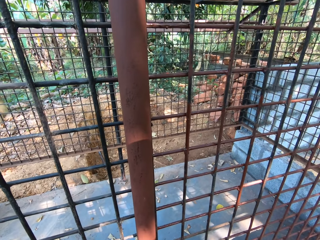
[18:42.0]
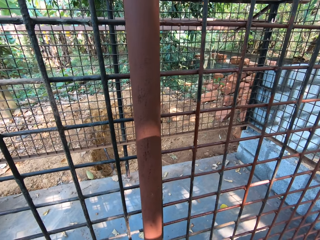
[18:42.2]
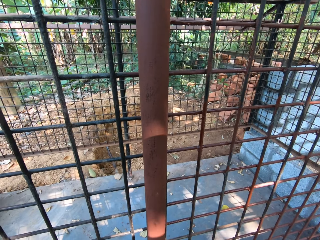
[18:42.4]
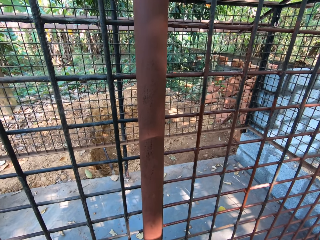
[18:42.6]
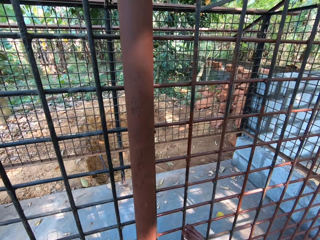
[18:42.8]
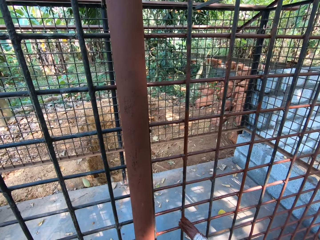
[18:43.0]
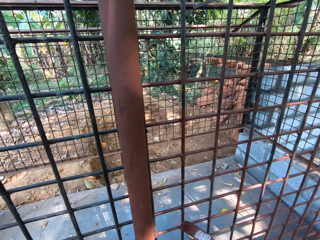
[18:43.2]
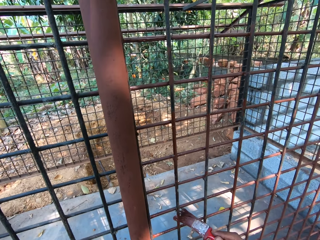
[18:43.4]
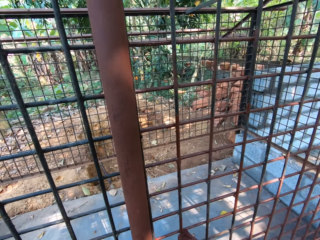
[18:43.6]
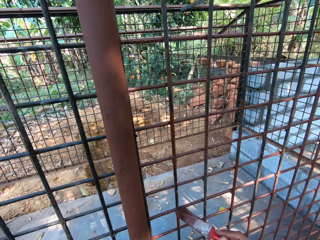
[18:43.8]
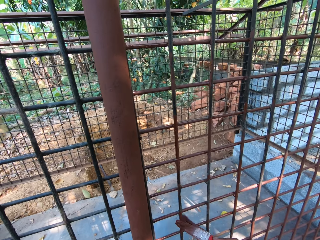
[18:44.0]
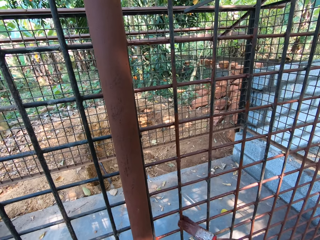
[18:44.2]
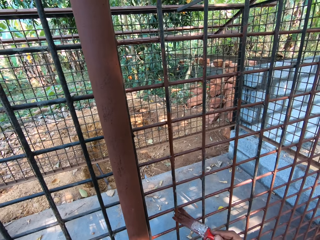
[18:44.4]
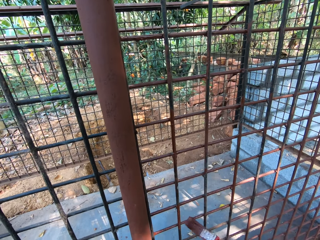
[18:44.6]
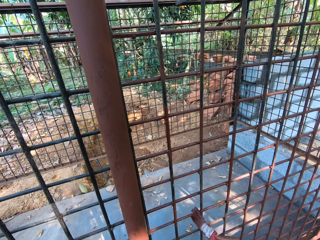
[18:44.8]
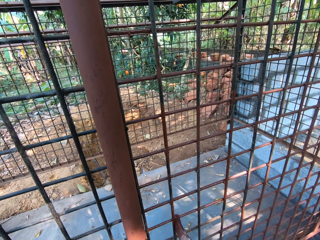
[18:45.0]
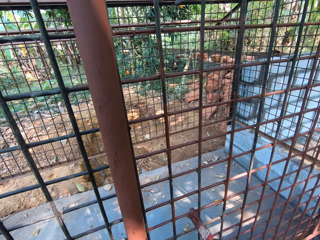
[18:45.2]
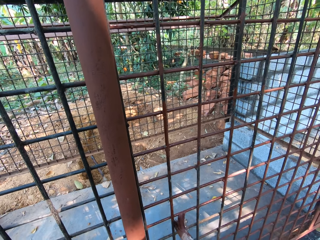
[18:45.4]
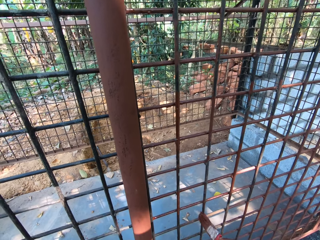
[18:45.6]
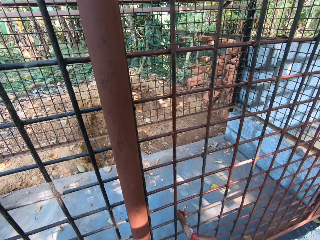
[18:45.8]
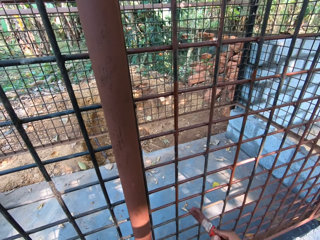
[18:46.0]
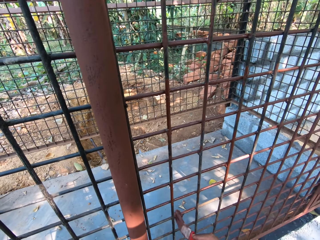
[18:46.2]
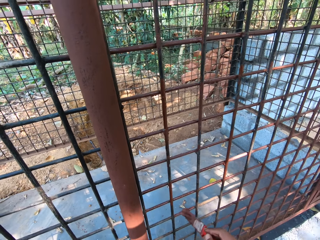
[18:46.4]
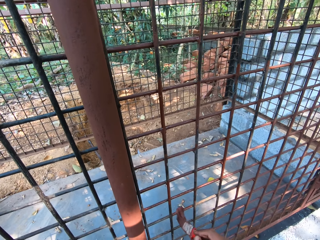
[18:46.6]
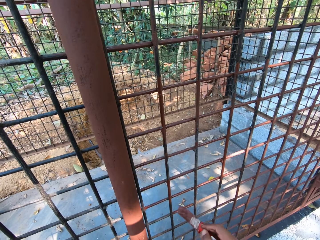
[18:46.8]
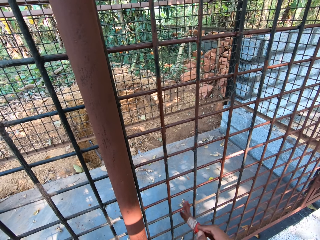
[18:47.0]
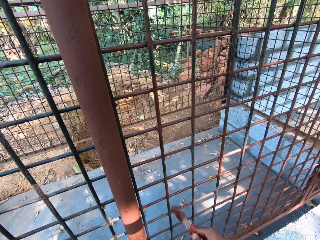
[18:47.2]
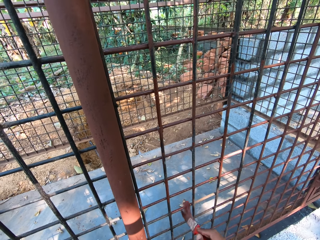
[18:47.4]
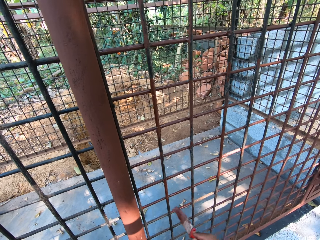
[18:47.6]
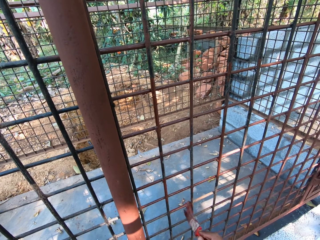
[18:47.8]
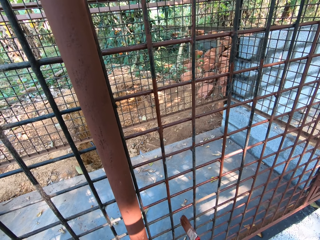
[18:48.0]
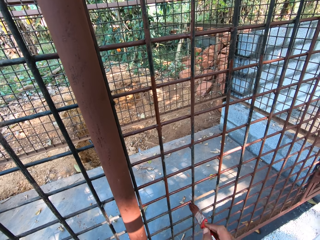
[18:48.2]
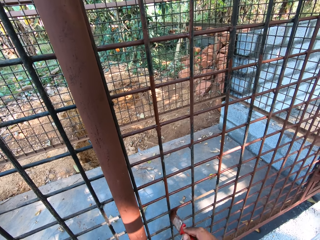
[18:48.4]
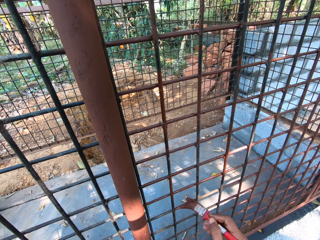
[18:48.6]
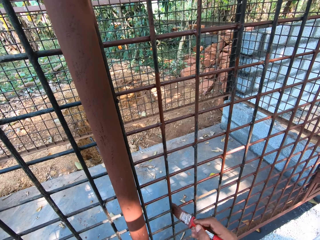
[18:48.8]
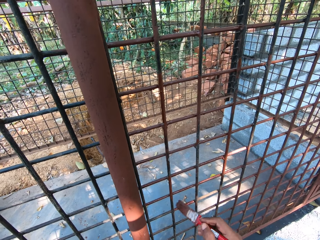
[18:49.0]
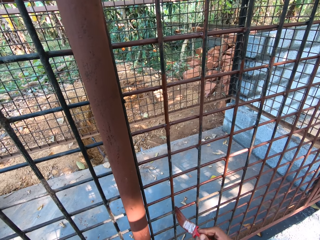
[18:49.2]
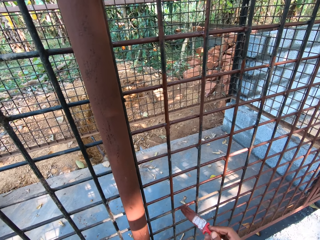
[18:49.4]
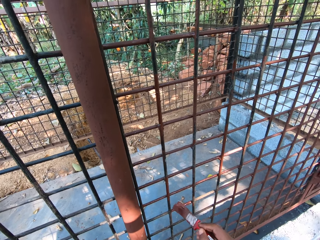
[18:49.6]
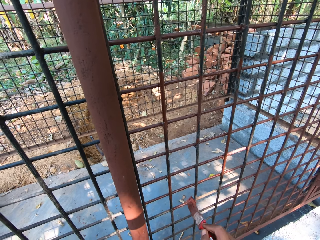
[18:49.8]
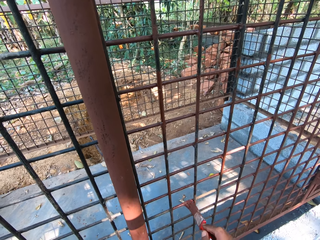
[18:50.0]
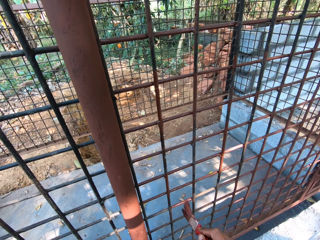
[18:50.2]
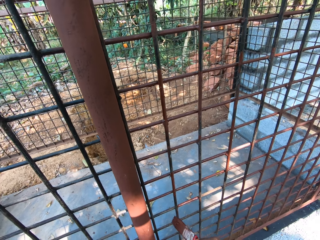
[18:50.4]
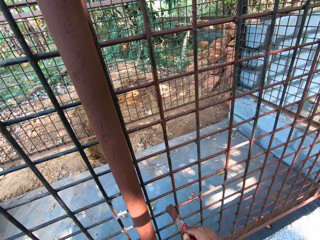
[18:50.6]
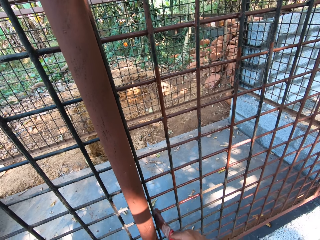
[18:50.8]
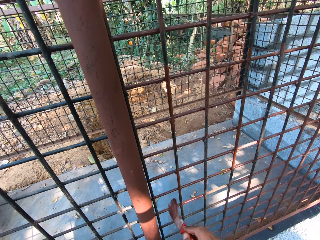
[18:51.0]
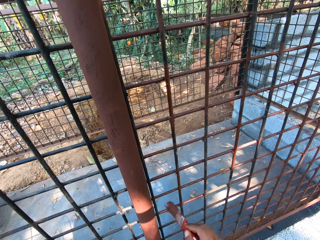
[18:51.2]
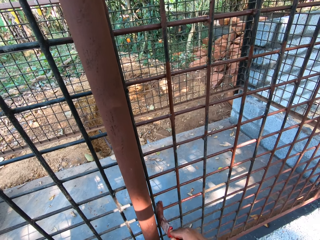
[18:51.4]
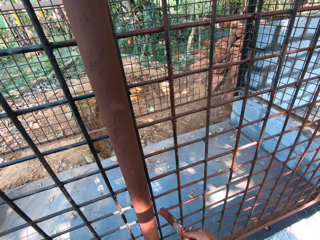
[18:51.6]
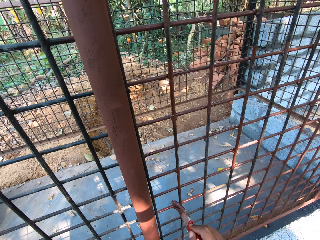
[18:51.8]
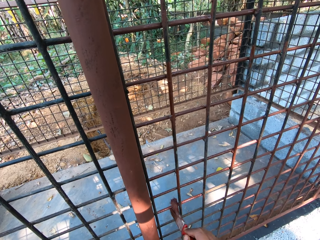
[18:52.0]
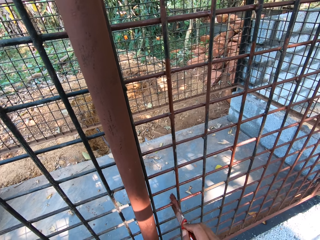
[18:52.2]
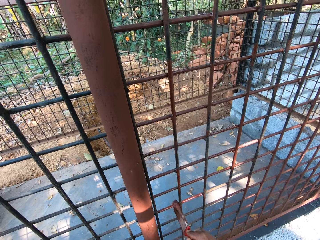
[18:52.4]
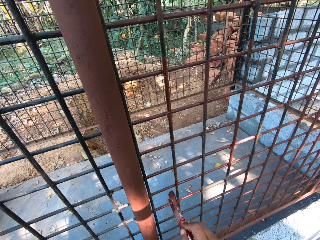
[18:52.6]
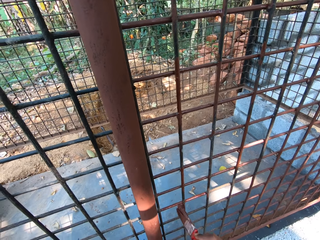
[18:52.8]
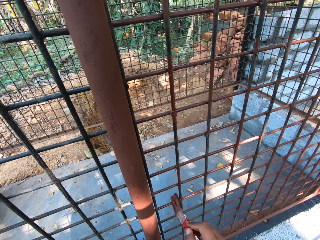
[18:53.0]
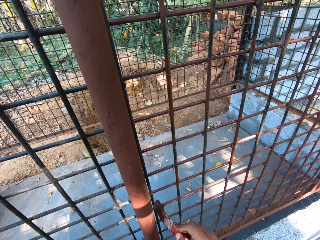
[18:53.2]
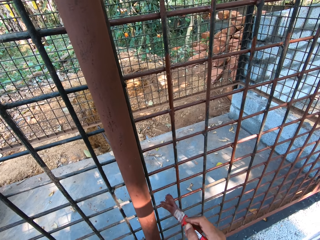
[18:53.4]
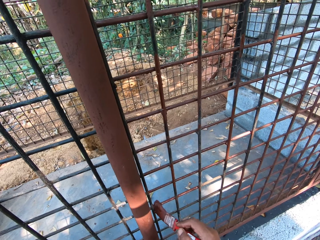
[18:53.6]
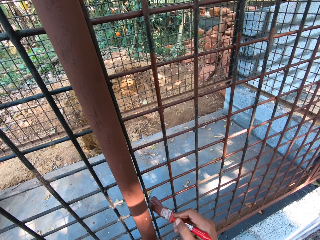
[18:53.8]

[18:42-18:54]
The camera wearer paints the metal cage with the paint brush in his right hand.

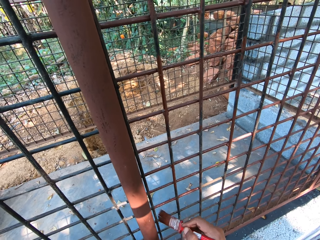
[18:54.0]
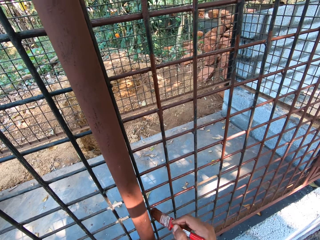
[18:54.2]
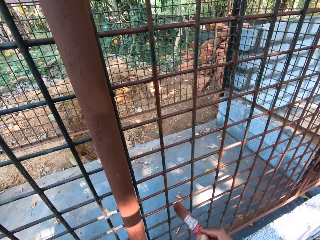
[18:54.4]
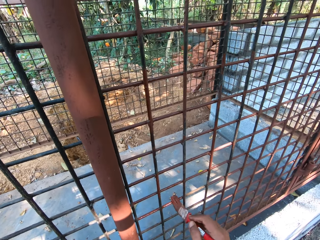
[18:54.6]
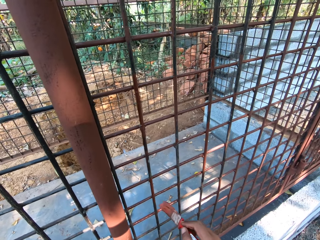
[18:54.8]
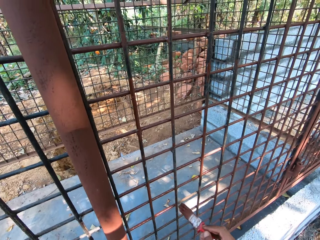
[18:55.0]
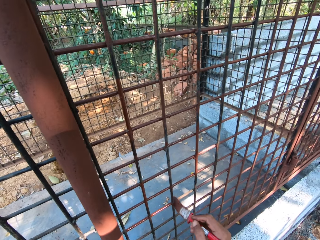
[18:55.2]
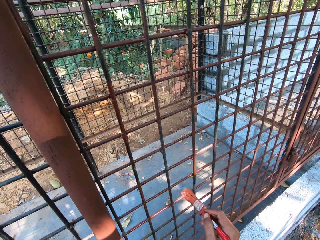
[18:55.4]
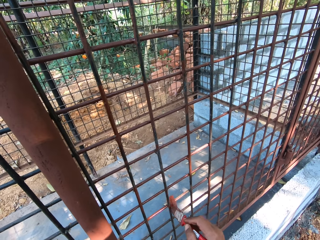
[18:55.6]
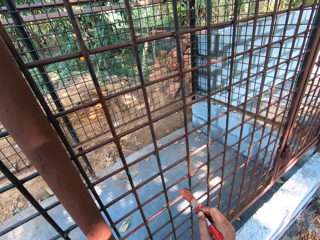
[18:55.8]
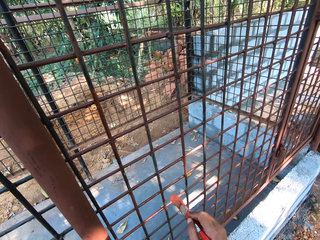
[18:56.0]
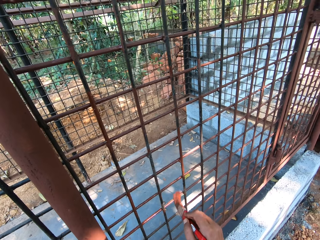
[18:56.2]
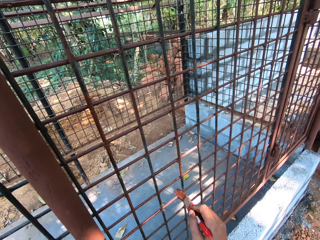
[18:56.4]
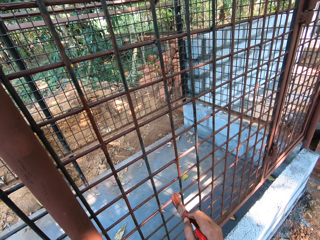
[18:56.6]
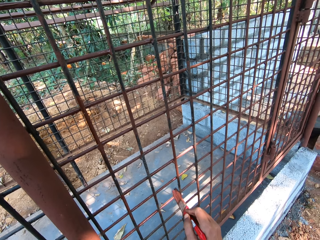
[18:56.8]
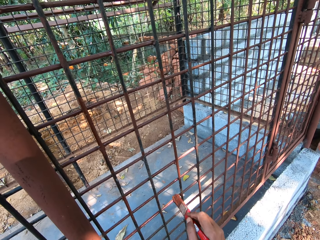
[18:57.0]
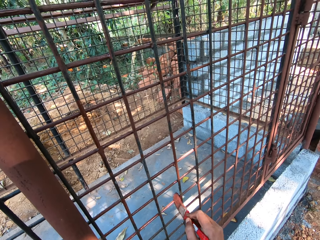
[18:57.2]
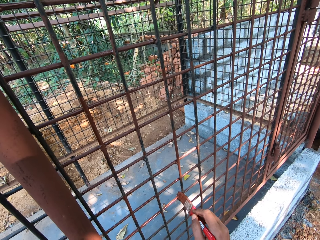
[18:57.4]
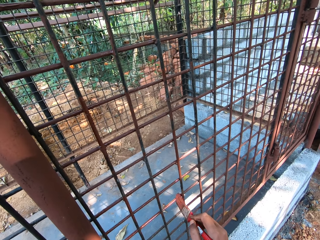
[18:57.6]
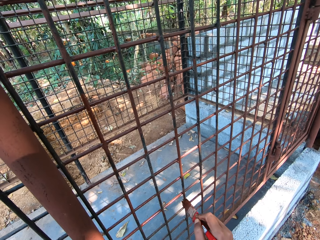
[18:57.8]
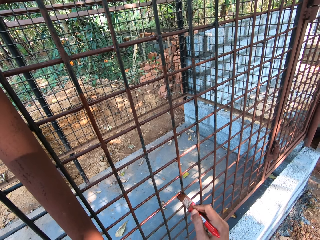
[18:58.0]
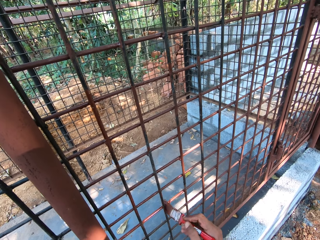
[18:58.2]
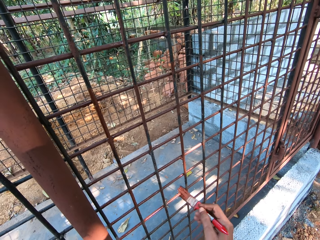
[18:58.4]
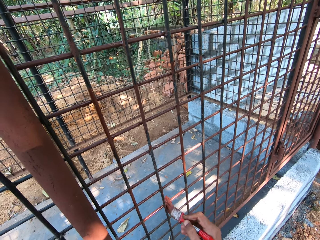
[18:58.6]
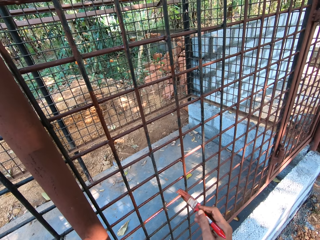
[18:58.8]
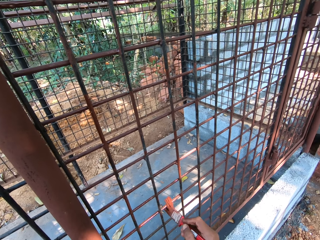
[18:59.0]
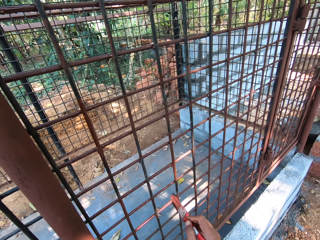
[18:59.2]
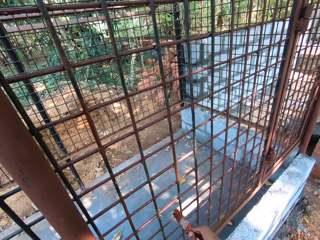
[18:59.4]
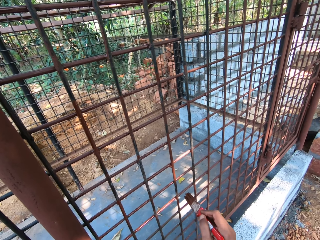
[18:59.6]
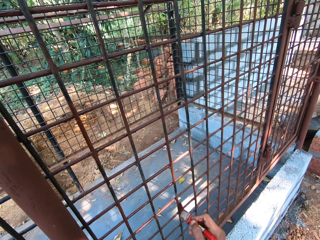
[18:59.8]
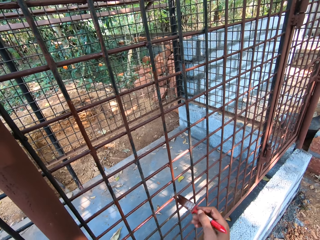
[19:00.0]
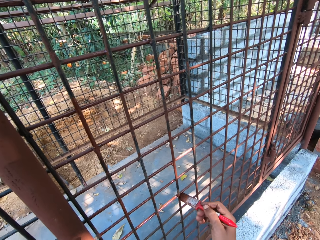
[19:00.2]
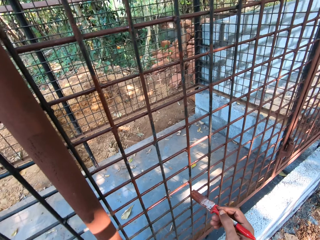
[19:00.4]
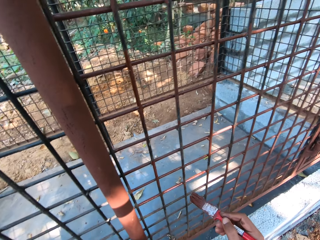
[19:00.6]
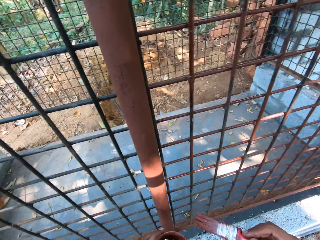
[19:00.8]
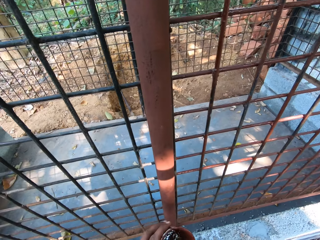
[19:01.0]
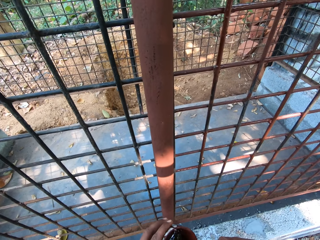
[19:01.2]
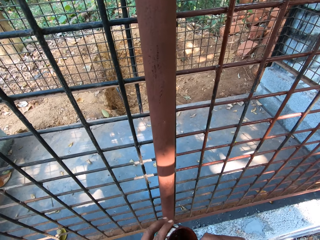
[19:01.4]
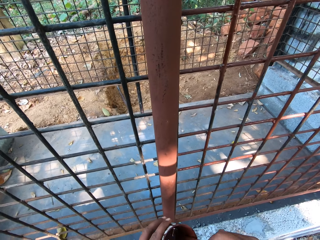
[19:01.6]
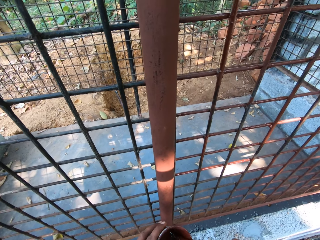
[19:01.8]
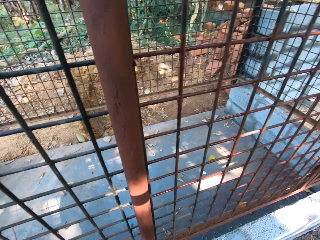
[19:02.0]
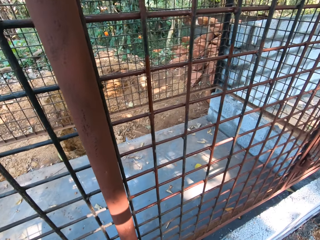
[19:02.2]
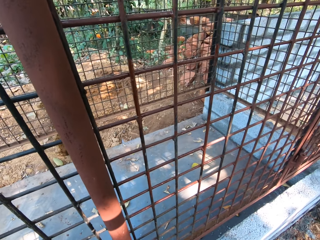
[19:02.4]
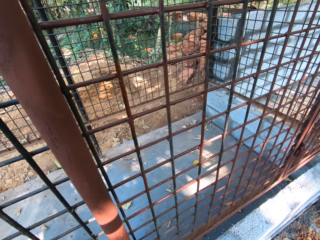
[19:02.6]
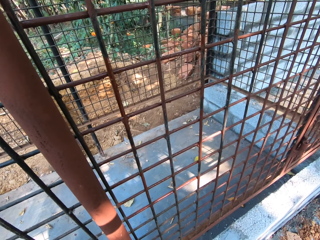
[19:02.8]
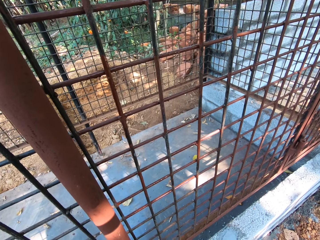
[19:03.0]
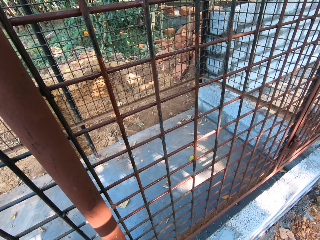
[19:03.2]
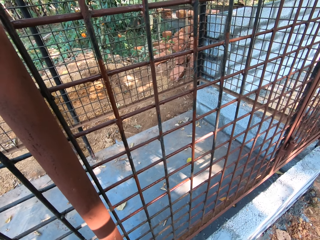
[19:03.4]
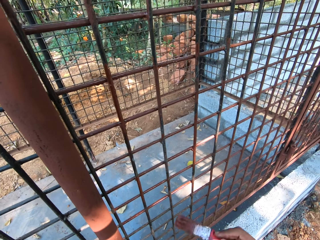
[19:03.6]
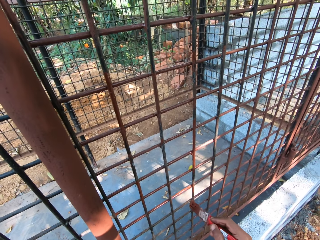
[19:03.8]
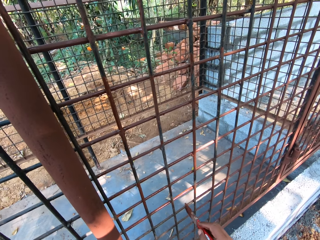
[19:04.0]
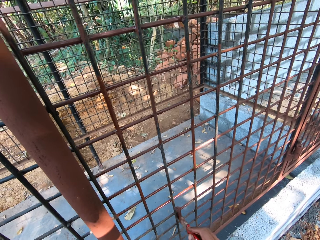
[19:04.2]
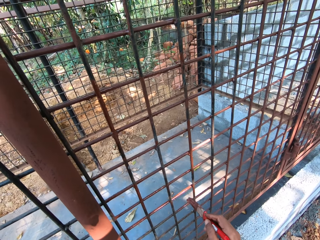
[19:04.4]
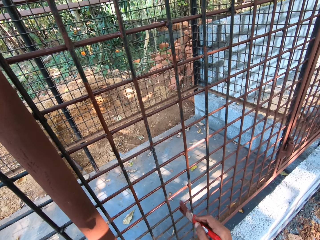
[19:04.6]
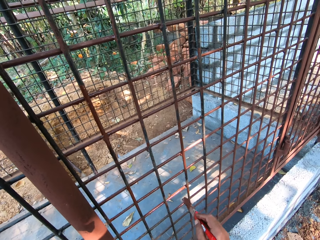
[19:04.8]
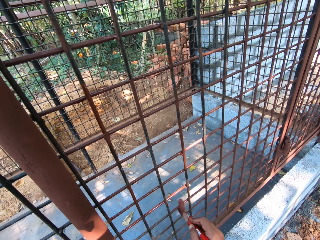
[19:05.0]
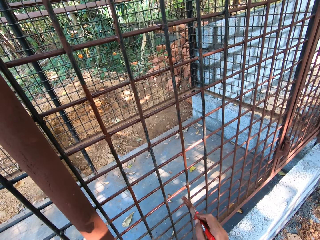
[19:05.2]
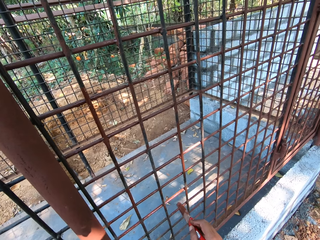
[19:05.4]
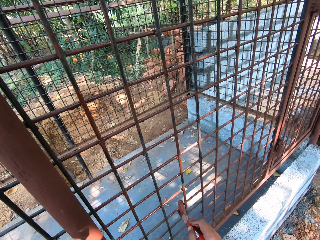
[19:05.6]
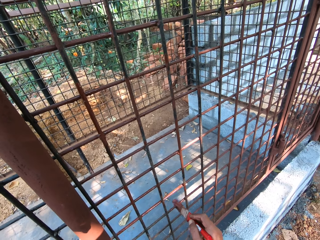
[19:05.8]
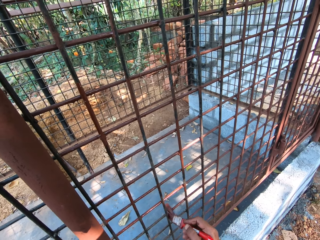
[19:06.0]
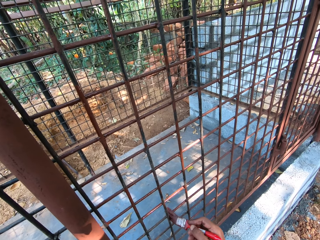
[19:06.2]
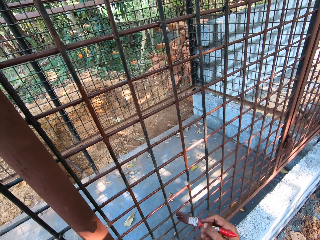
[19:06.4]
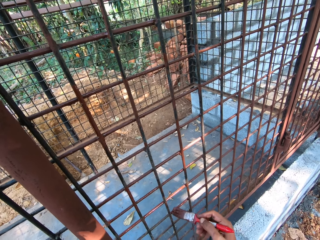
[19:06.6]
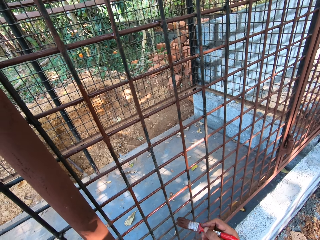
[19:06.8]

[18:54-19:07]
The camera wearer moves the paint brush, dips the paintbrush in his right hand into the paint can in his left hand, and scoops paint. He looks at the wire mesh or metal cage. He paints the metal cage with the paint brush in his right hand. He lifts the paintbrush. He interacts with a man.
